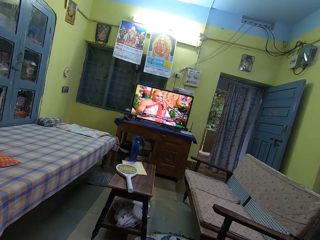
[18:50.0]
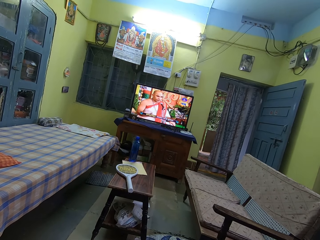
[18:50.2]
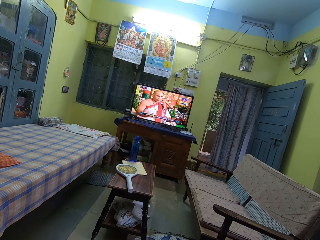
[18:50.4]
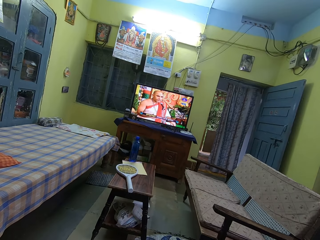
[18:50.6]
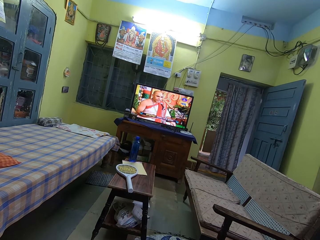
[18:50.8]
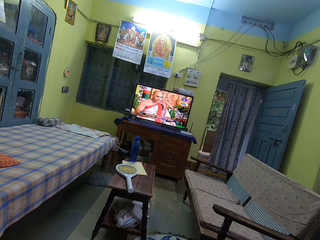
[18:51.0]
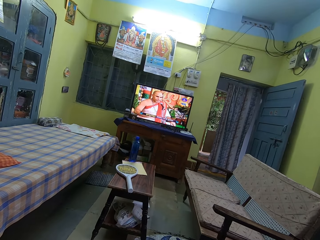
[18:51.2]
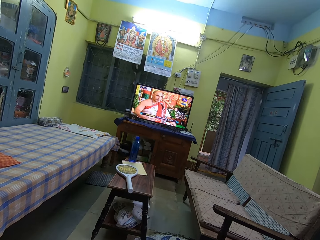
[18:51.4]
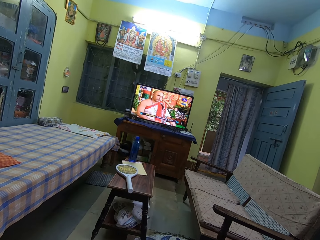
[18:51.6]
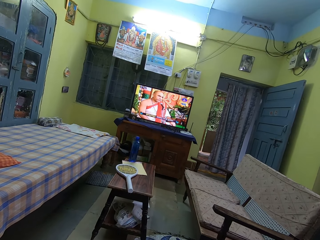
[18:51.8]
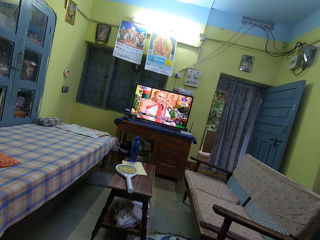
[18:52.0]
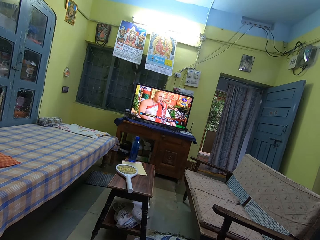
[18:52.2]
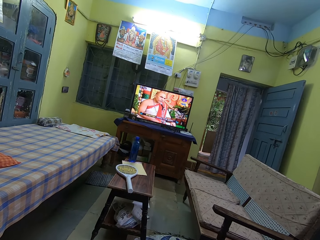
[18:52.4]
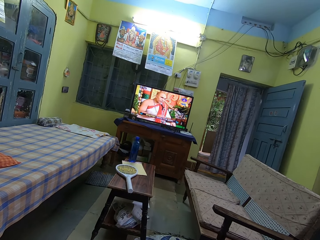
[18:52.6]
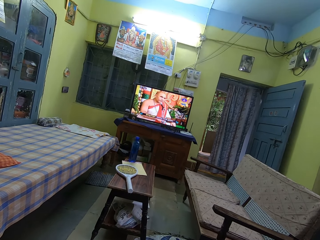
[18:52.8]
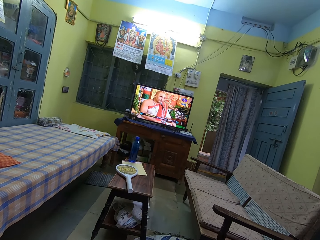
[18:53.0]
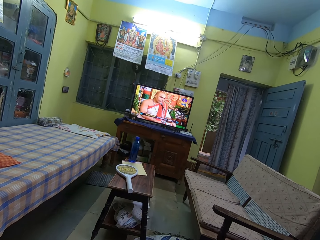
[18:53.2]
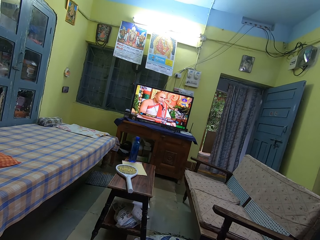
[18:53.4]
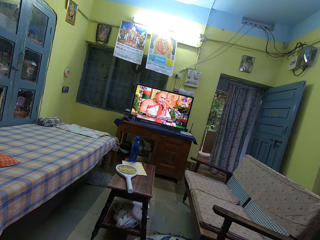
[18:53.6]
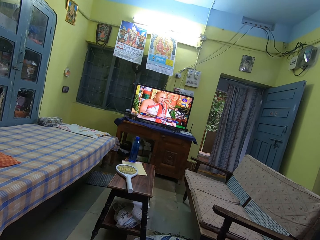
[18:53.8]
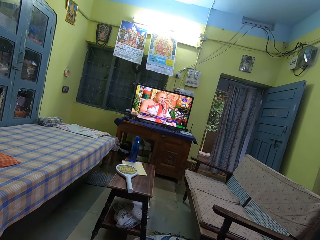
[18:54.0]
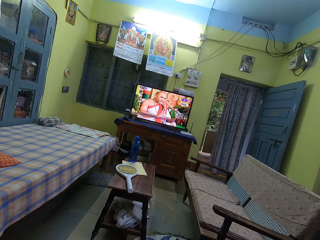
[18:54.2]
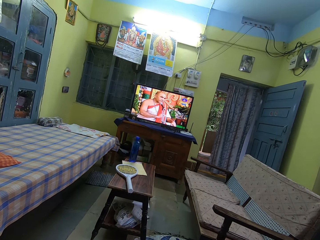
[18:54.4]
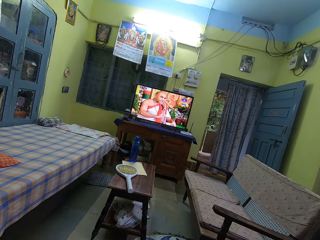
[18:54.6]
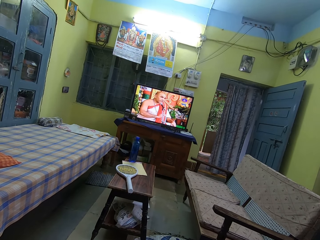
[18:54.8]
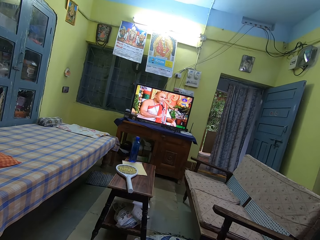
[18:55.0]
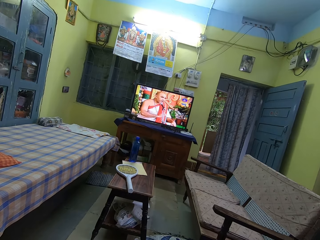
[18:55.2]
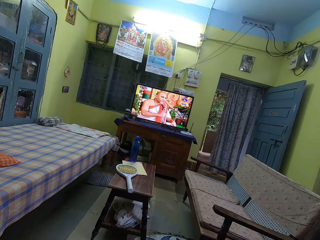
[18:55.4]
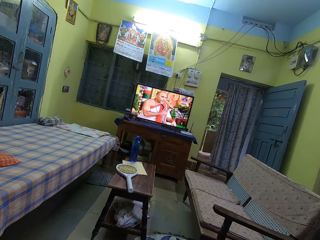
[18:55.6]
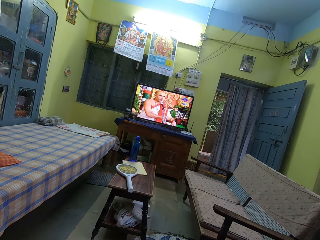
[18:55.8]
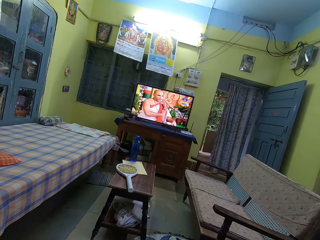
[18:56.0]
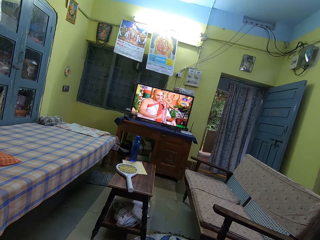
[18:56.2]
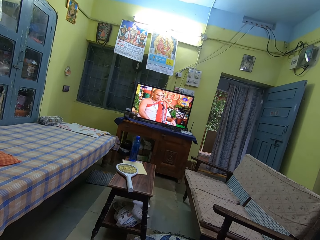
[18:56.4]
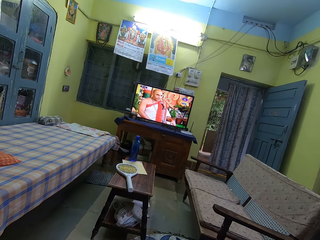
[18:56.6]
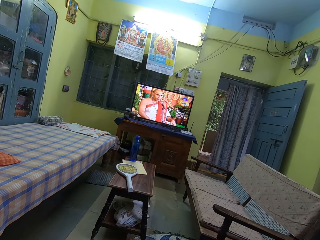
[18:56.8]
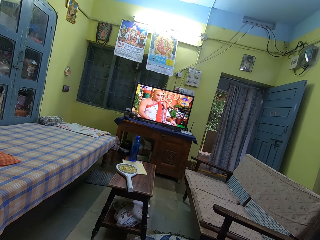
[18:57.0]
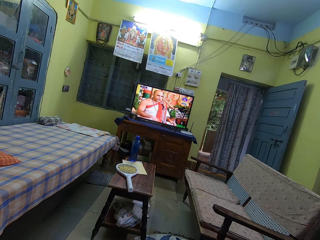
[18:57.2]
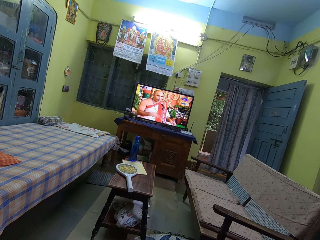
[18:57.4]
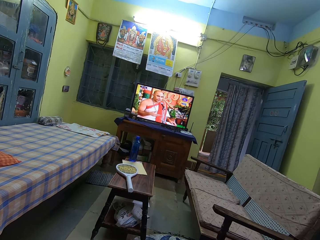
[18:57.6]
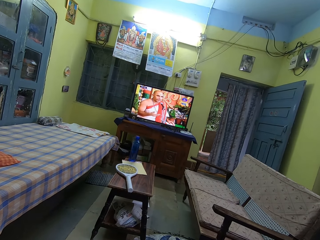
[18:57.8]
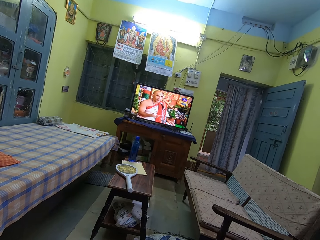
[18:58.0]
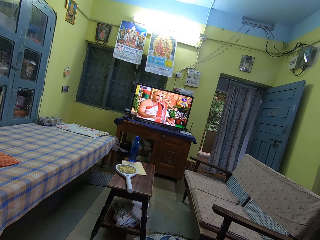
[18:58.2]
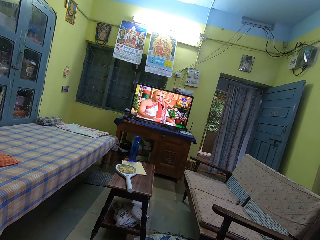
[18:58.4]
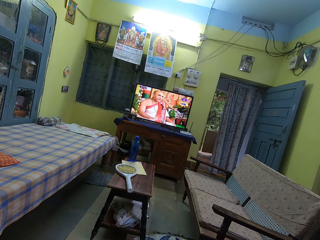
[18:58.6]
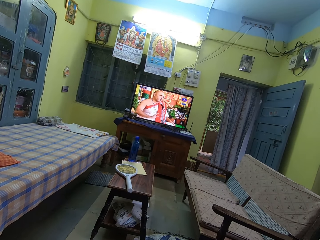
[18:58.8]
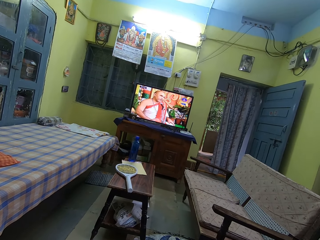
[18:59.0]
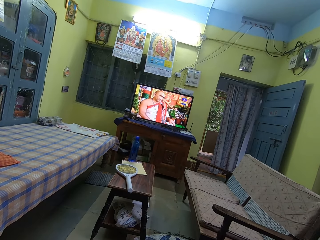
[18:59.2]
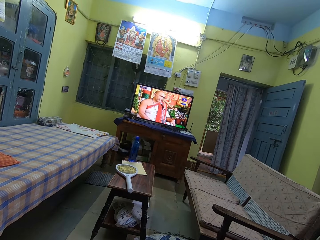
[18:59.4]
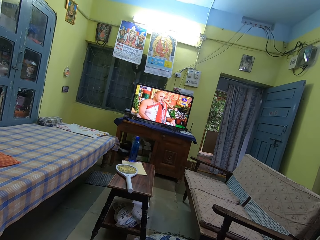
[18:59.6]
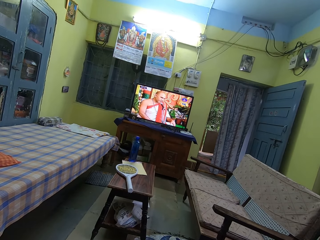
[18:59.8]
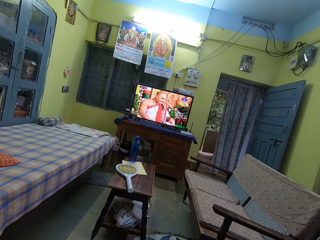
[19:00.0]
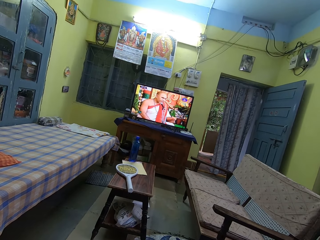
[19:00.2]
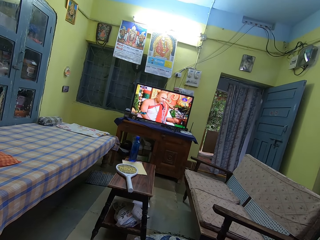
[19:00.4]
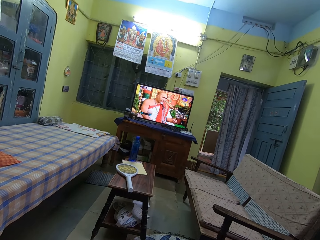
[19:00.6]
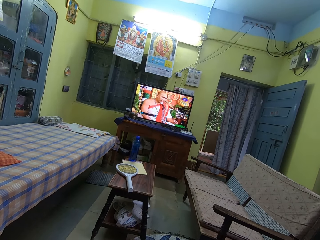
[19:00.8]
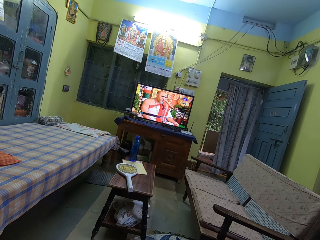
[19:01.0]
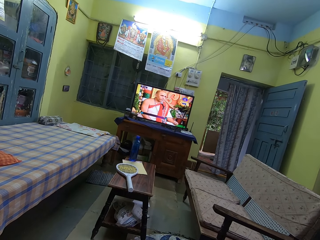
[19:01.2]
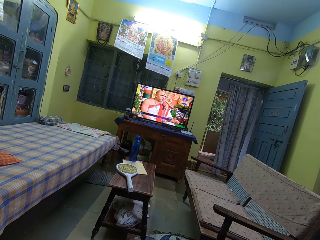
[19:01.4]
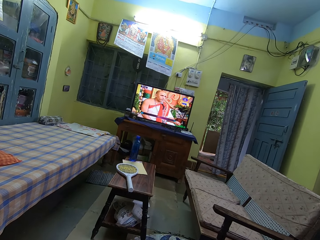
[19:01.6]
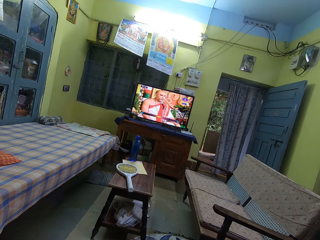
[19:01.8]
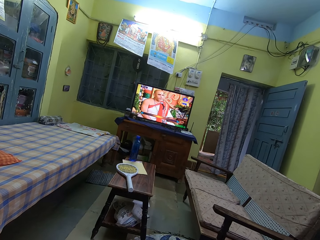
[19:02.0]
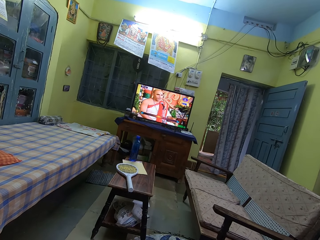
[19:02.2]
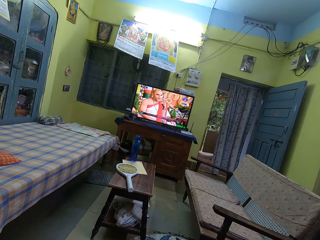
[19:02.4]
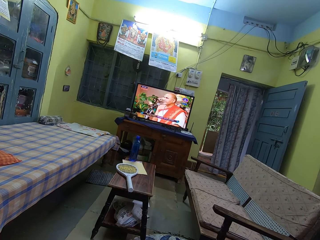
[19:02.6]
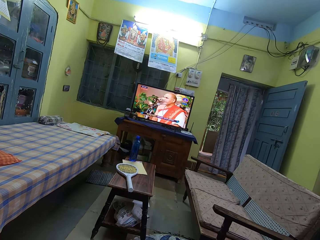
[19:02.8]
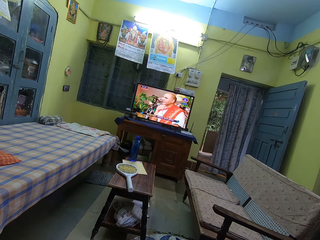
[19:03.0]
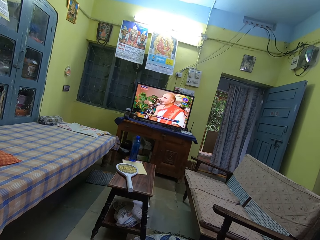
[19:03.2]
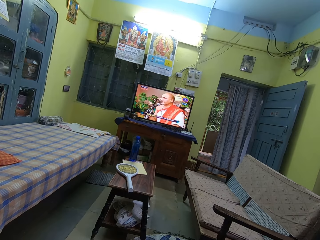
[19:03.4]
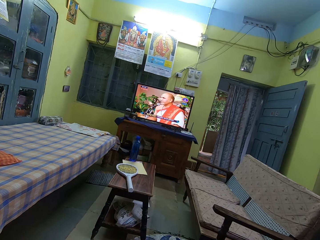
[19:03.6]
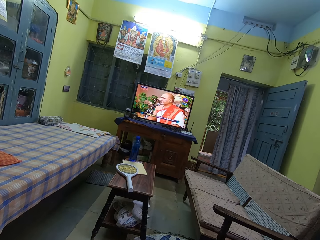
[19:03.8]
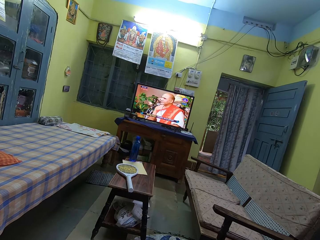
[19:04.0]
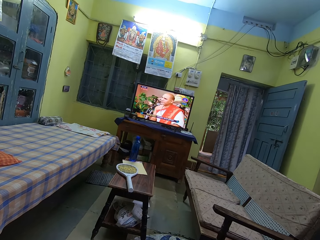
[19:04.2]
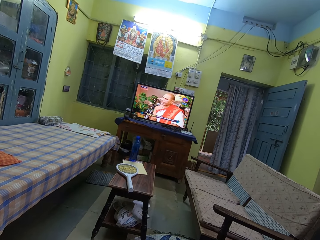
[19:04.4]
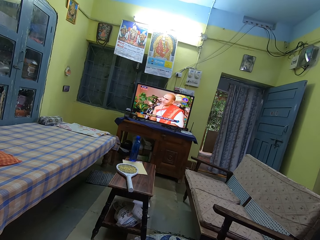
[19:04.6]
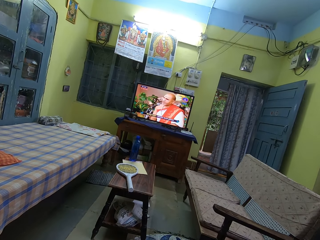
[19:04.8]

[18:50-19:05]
The camera wearer watches television. They watch television repeatedly.

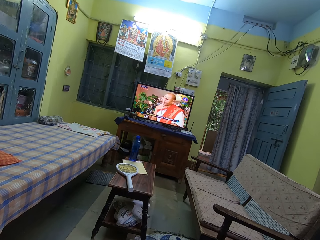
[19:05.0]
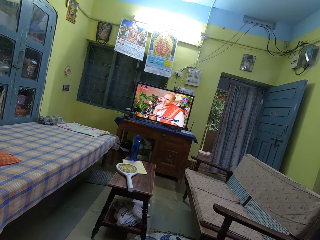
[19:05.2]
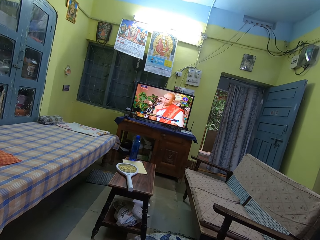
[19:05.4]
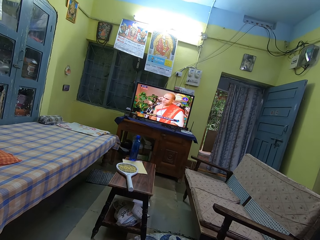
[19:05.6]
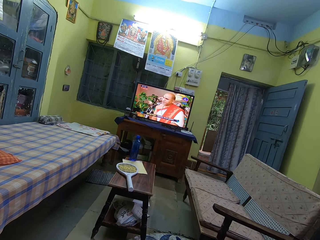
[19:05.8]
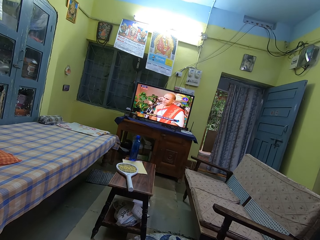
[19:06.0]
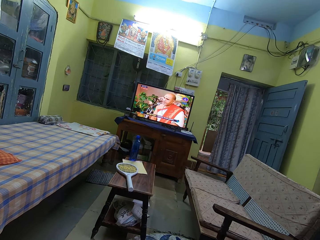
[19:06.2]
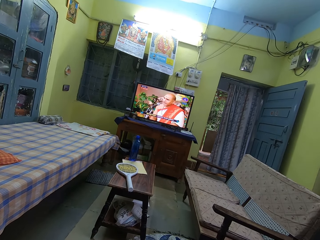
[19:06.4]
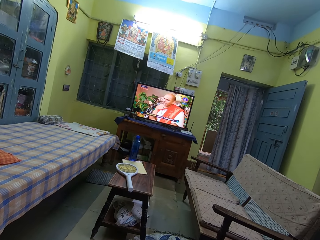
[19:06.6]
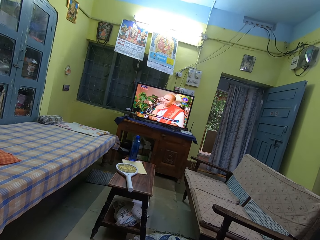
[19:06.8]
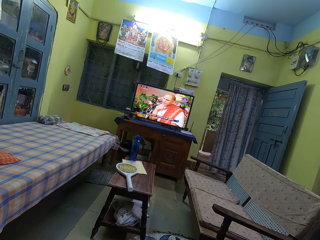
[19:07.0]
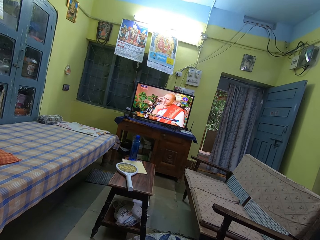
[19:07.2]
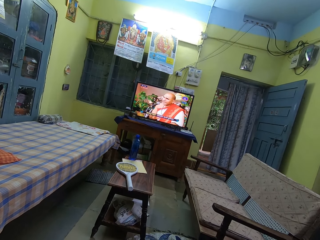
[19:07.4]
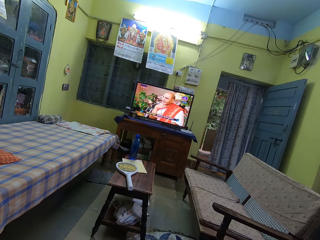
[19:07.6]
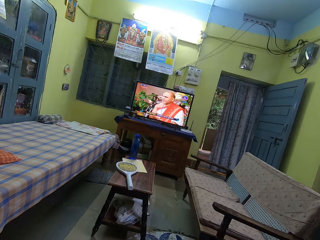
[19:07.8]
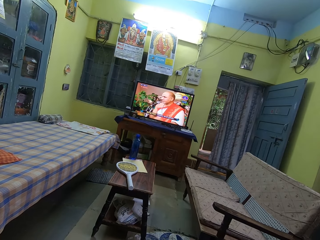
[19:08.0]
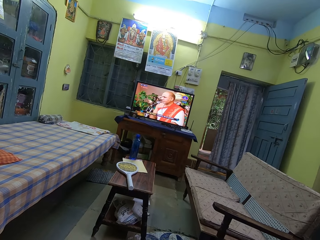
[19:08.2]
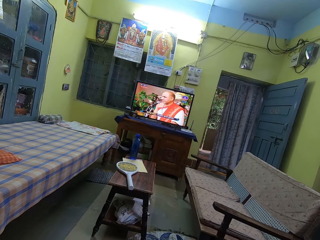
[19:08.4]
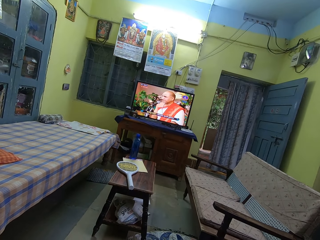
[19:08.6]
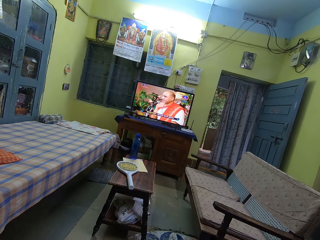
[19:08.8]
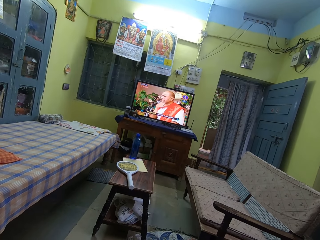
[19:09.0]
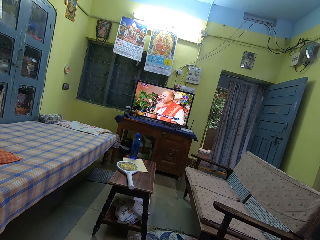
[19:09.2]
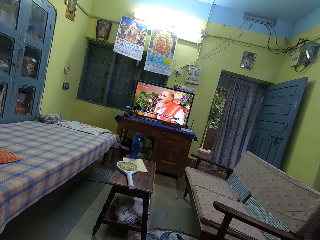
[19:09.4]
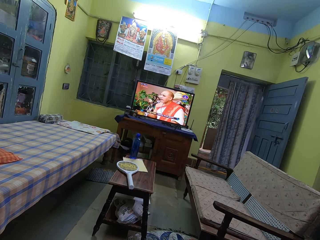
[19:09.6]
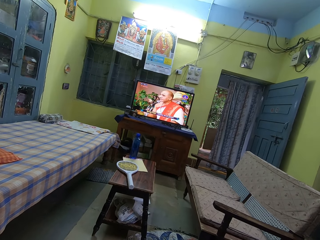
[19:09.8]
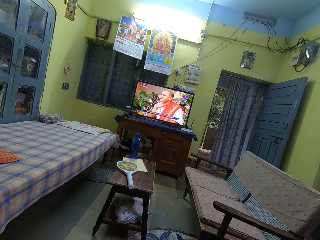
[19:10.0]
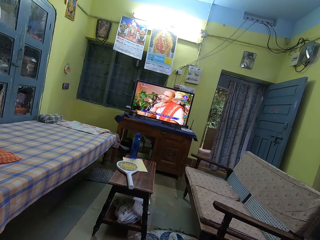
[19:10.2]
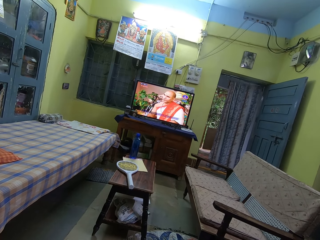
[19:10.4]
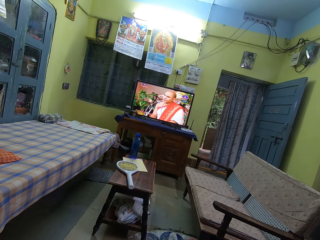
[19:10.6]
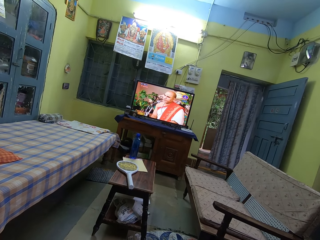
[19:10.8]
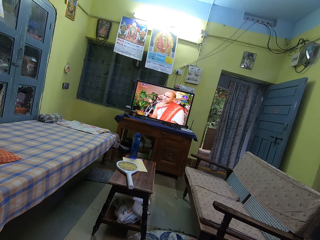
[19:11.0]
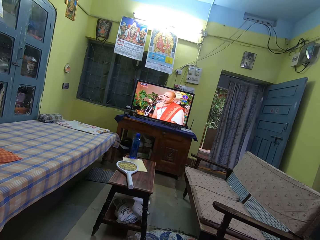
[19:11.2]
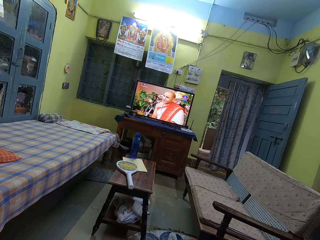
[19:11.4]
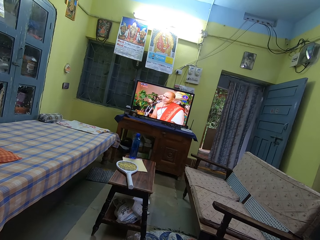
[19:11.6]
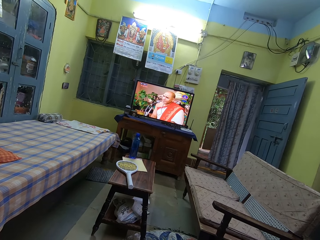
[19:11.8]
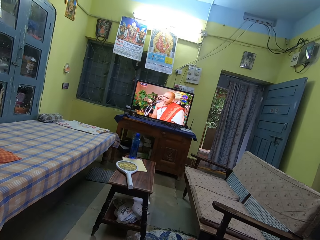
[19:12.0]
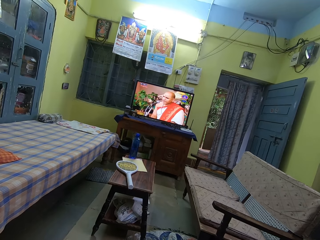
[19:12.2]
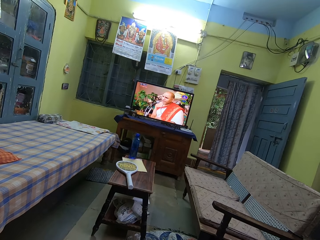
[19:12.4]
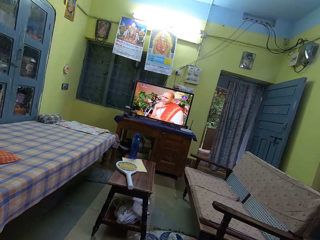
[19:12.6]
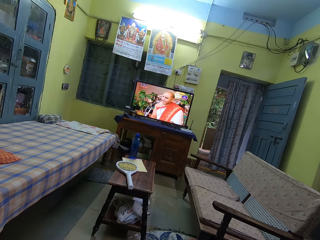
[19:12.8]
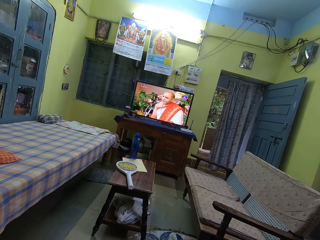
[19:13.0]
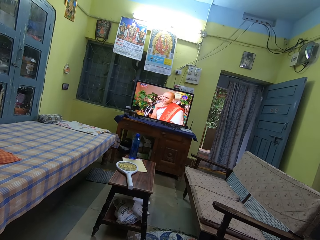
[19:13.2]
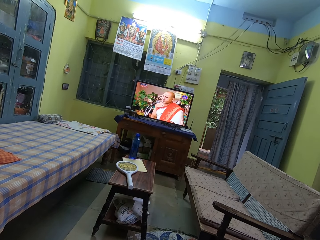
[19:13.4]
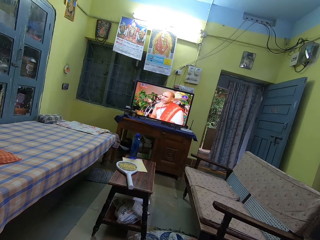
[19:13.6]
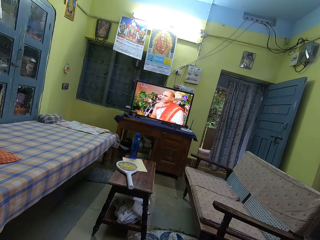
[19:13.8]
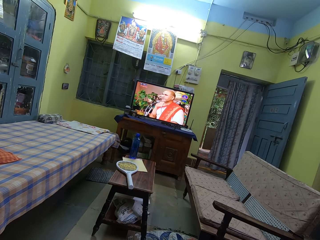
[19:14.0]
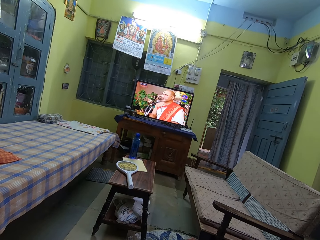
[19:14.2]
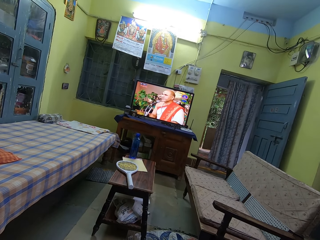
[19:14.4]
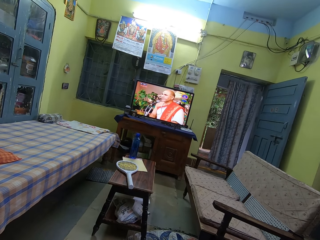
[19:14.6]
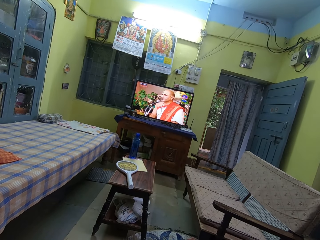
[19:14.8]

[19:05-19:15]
The camera wearer watches television.
